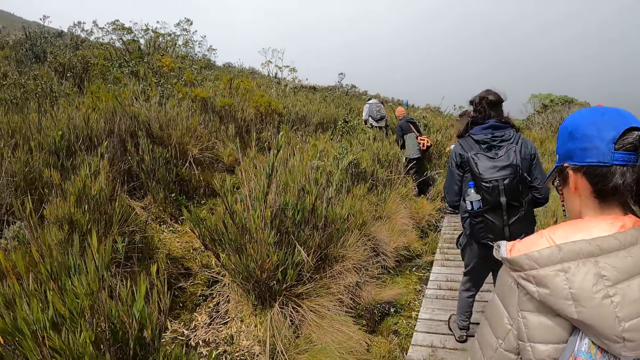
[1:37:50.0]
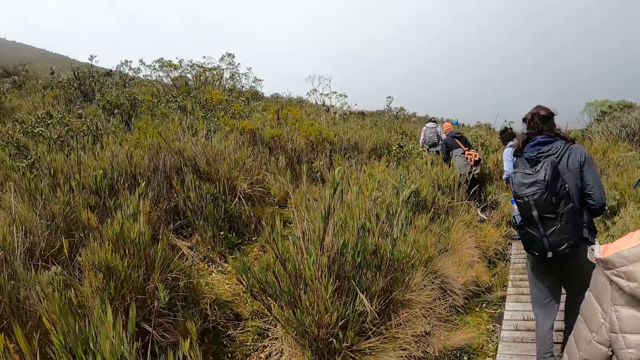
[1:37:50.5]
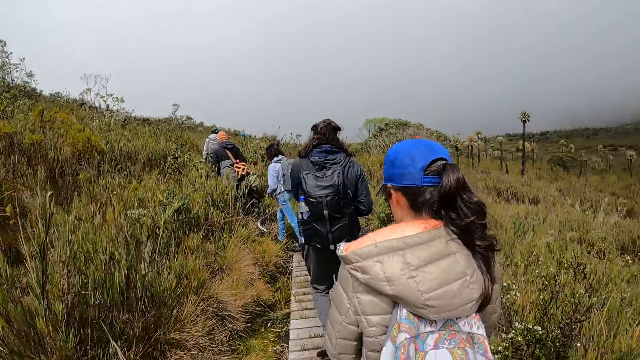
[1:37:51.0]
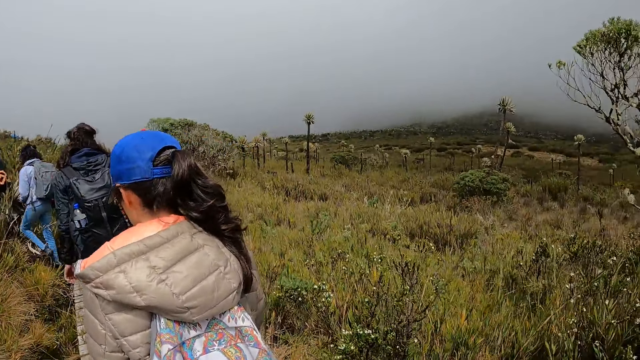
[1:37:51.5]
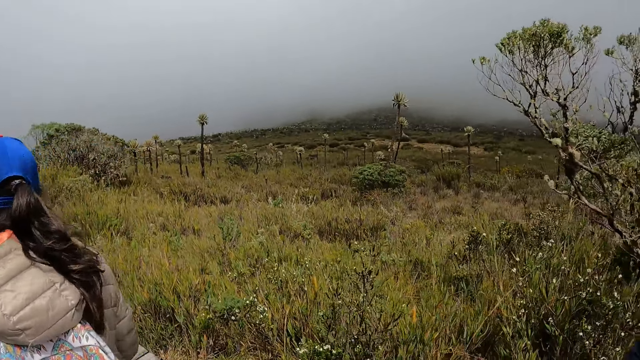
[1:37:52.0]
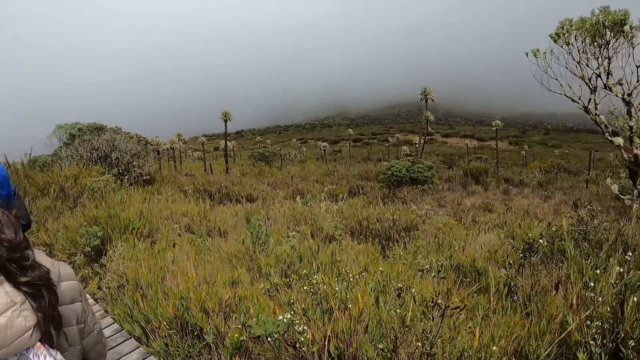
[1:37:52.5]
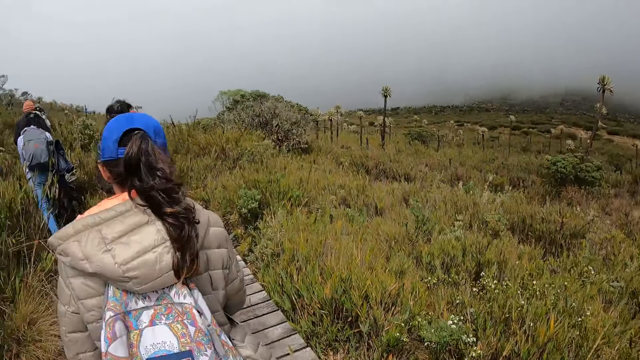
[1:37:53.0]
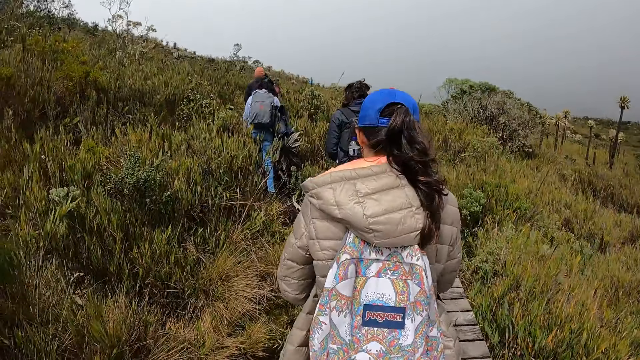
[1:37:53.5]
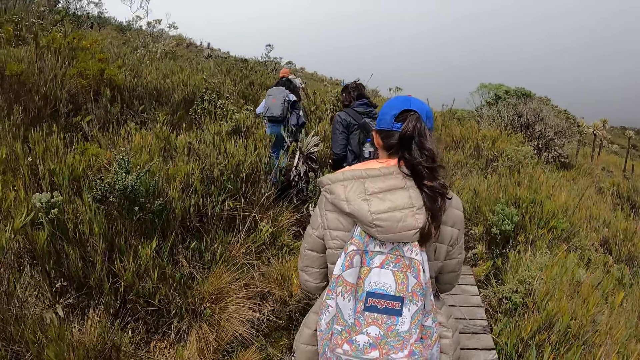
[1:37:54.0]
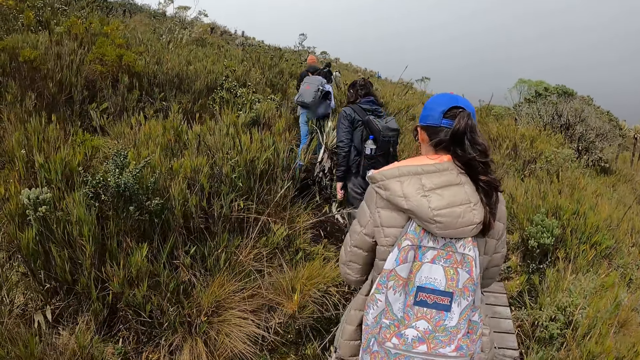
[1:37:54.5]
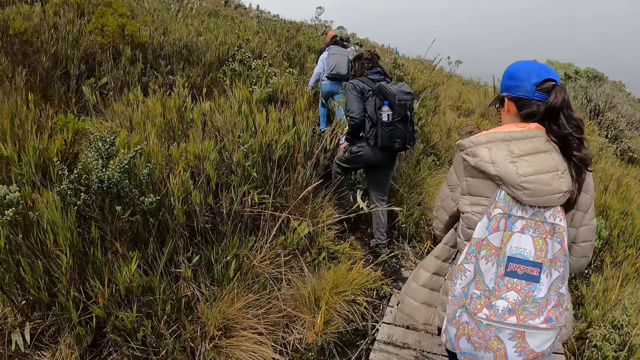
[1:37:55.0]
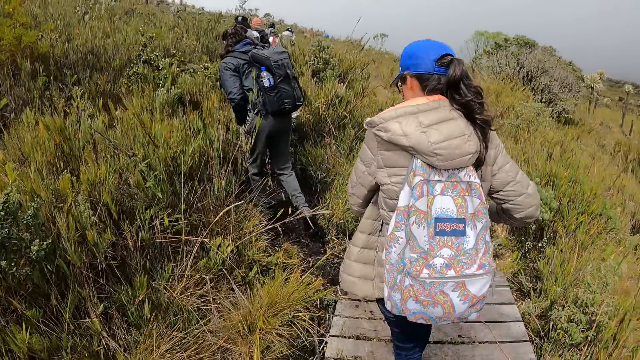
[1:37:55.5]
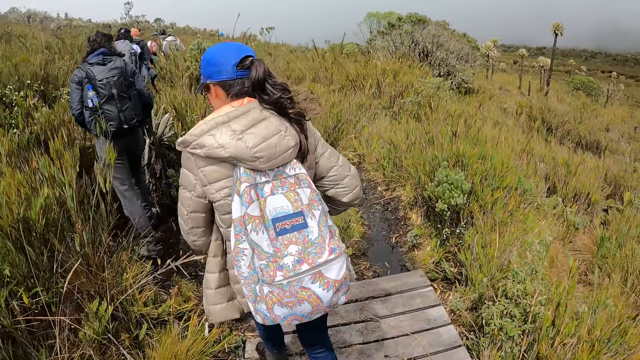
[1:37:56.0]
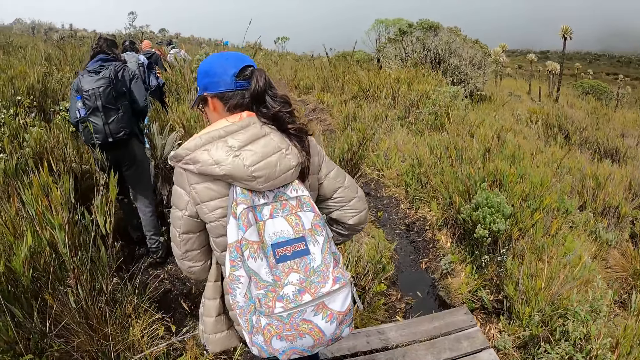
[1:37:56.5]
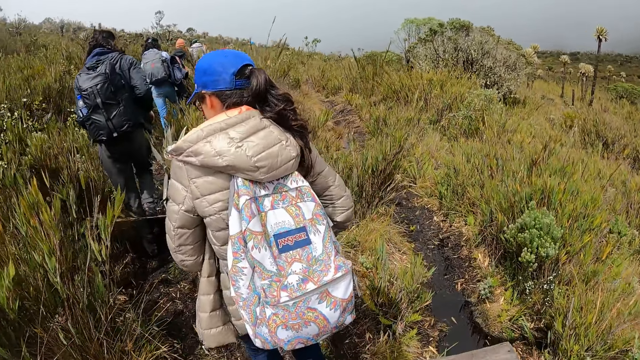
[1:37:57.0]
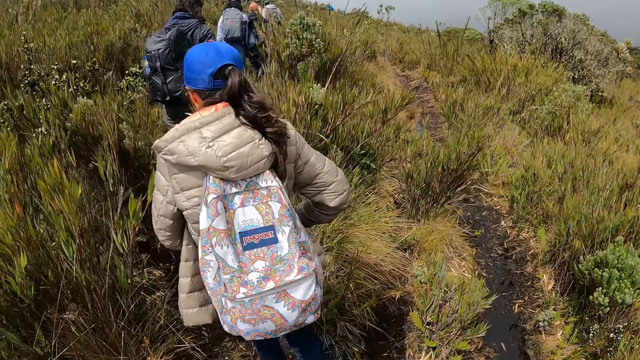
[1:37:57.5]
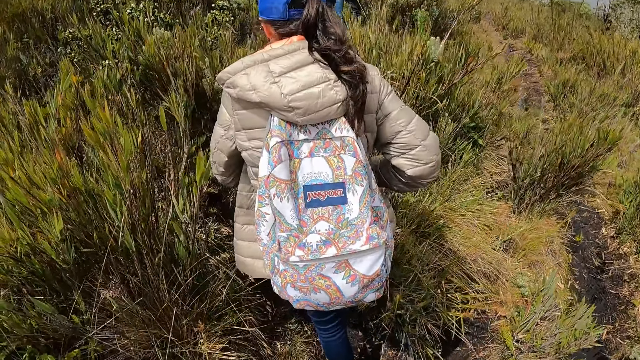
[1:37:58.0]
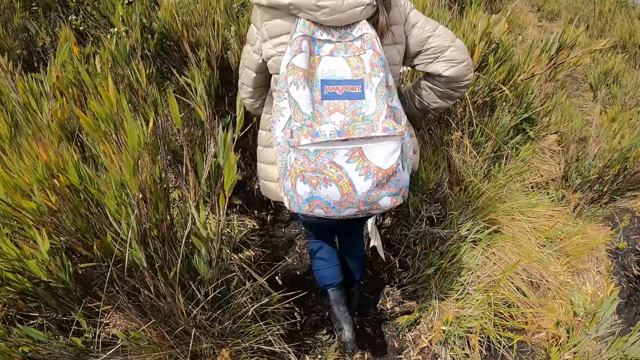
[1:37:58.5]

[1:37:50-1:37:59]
The camera wearer looks at the mountains. They walk around the bridge.

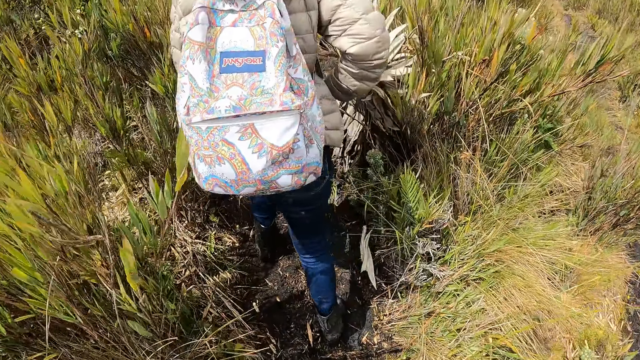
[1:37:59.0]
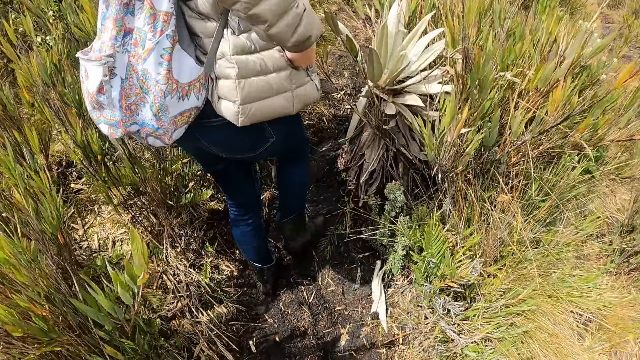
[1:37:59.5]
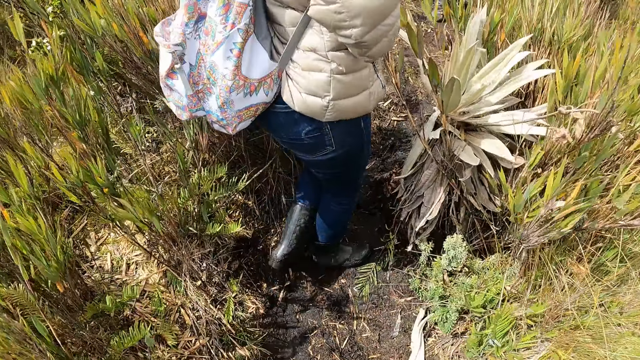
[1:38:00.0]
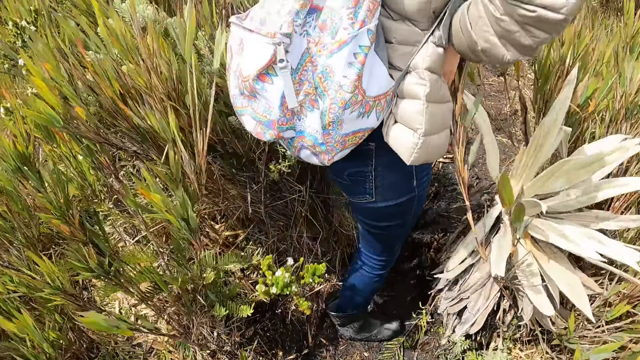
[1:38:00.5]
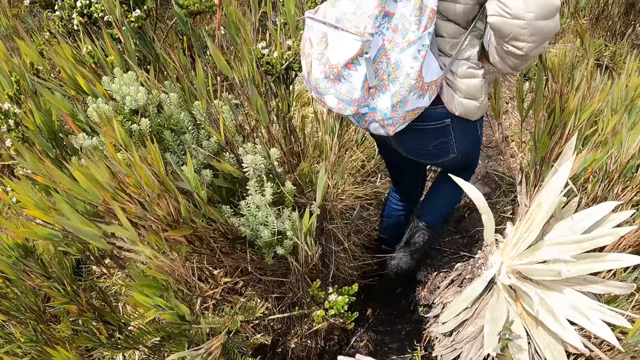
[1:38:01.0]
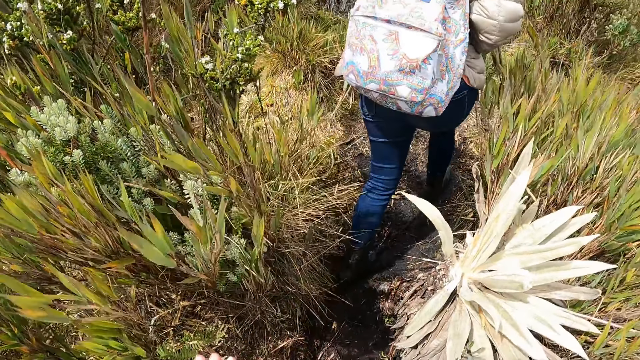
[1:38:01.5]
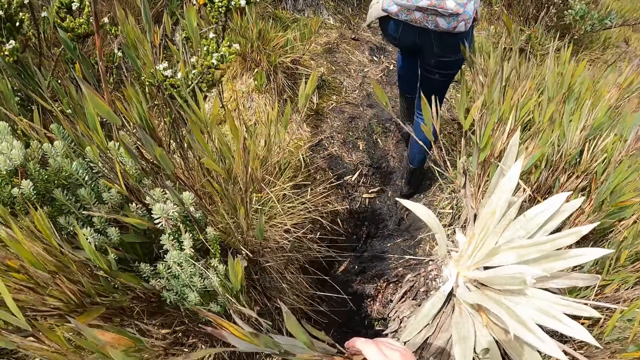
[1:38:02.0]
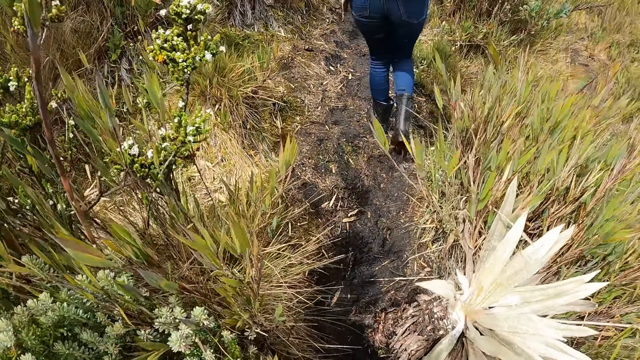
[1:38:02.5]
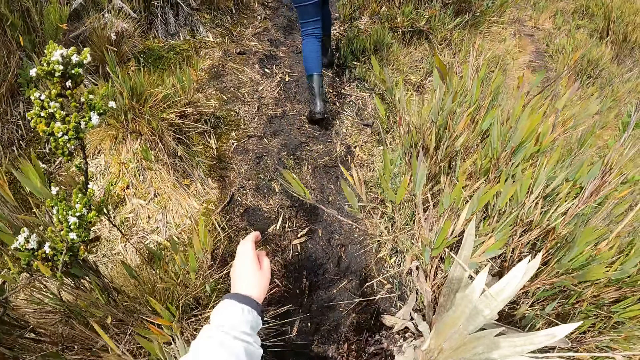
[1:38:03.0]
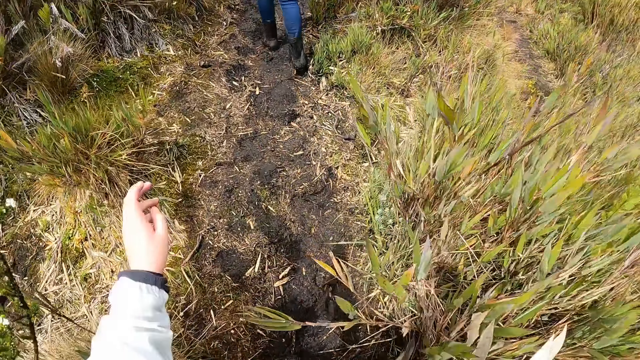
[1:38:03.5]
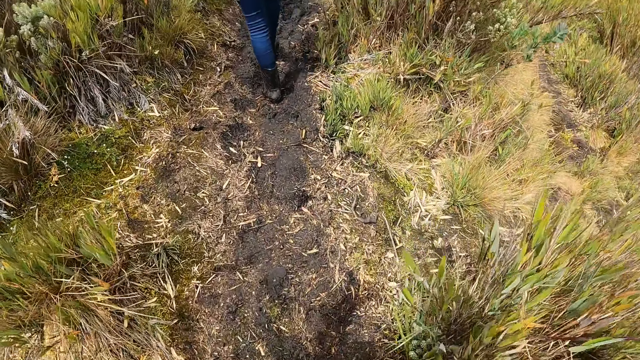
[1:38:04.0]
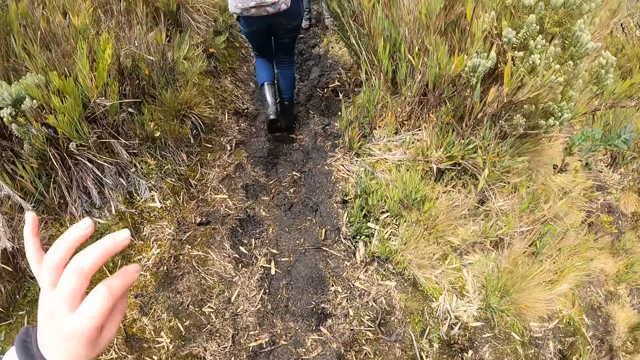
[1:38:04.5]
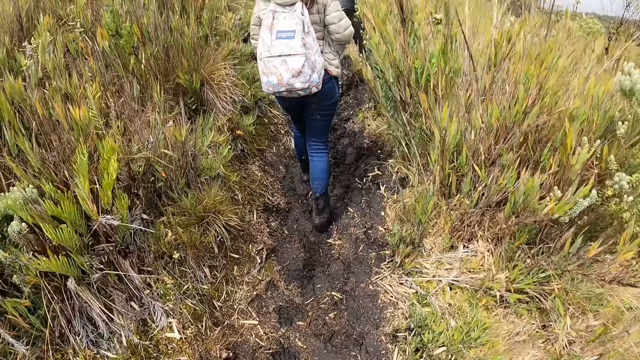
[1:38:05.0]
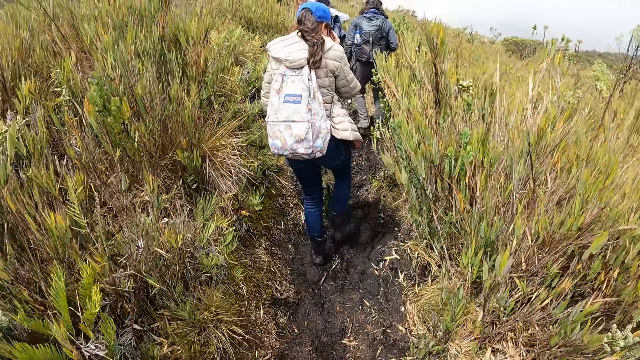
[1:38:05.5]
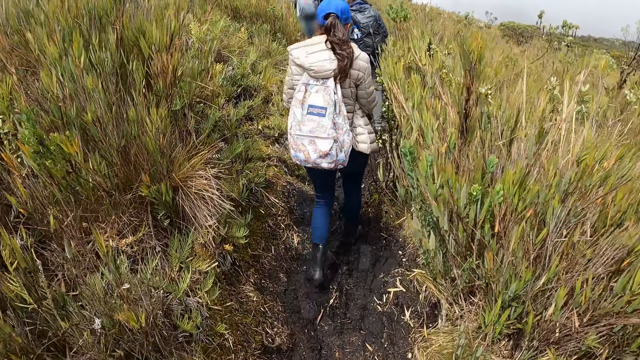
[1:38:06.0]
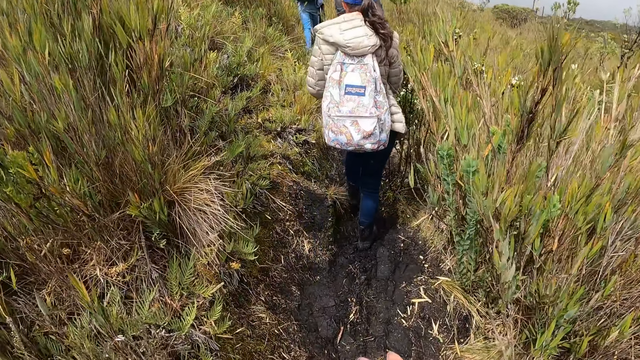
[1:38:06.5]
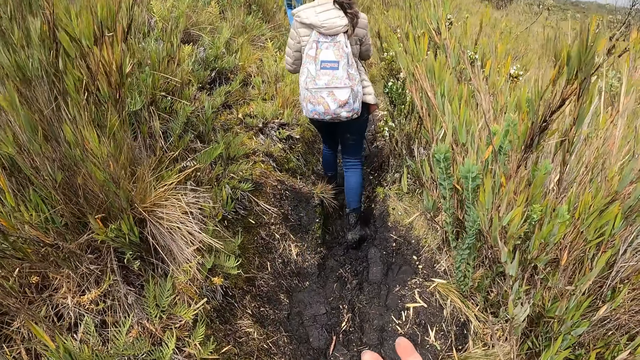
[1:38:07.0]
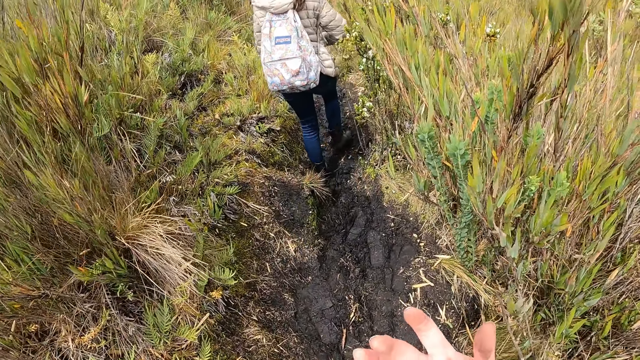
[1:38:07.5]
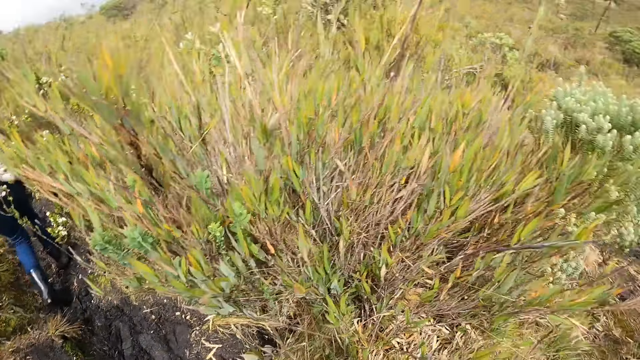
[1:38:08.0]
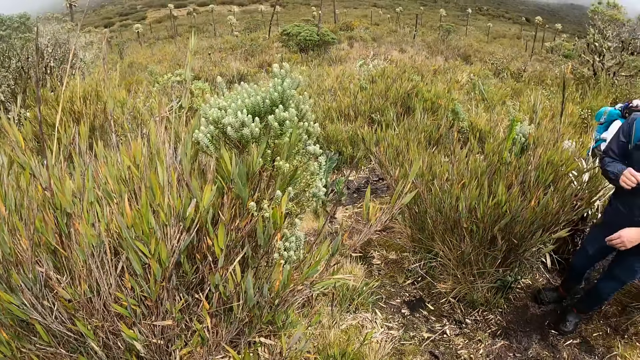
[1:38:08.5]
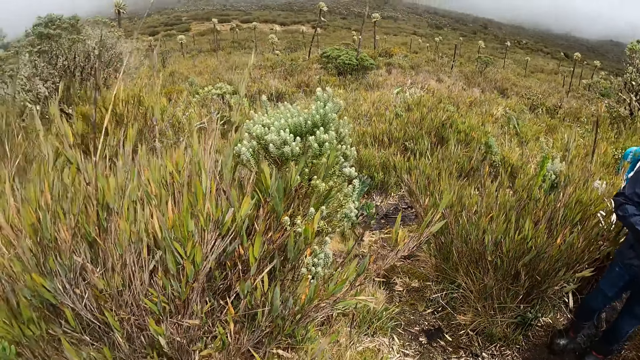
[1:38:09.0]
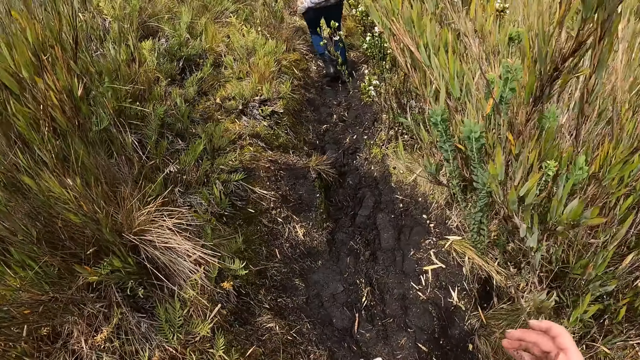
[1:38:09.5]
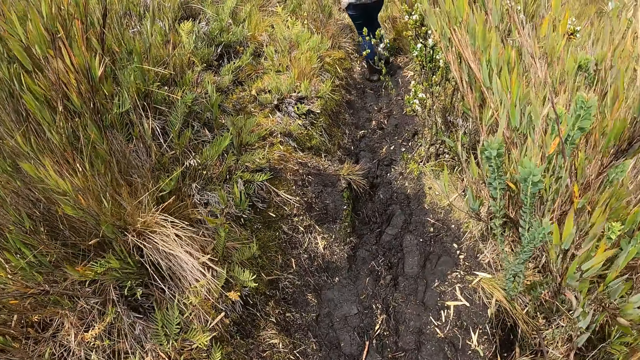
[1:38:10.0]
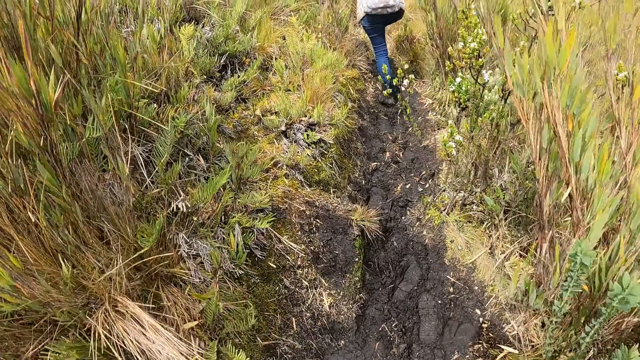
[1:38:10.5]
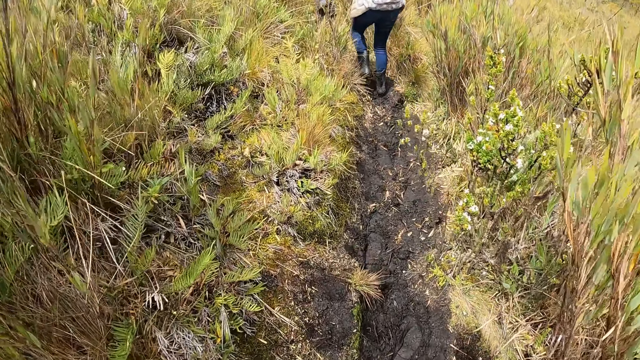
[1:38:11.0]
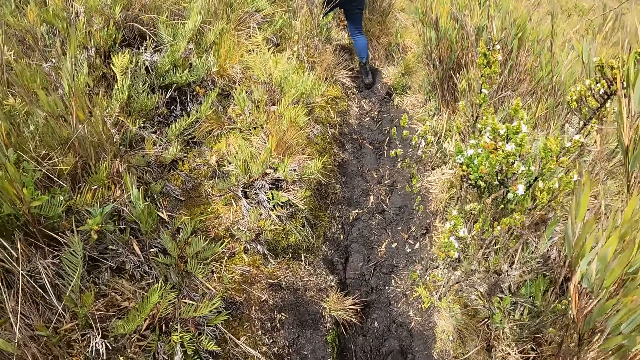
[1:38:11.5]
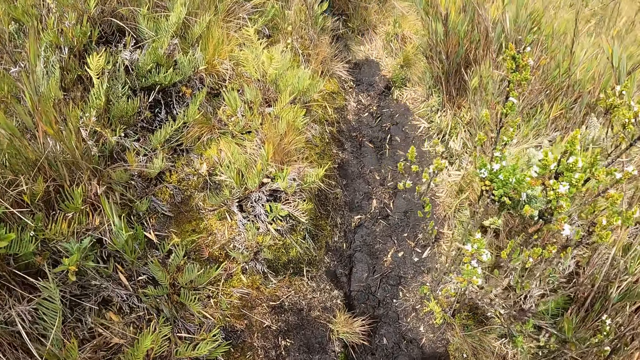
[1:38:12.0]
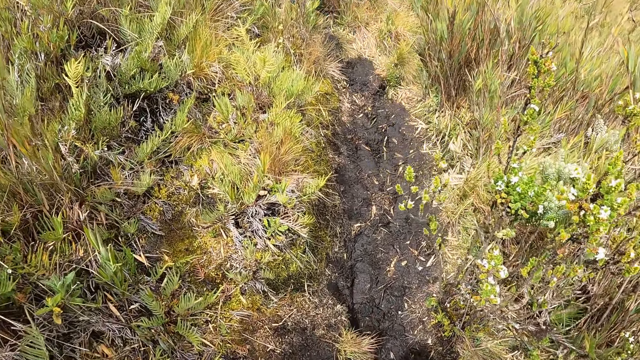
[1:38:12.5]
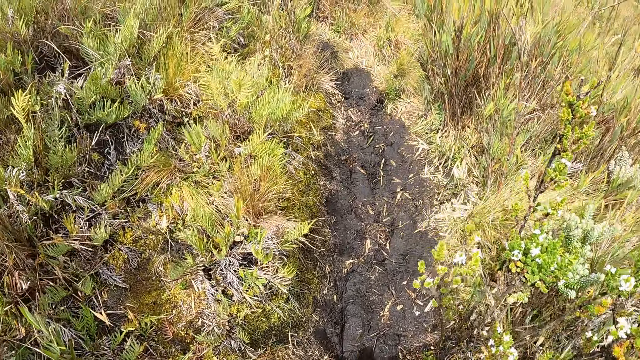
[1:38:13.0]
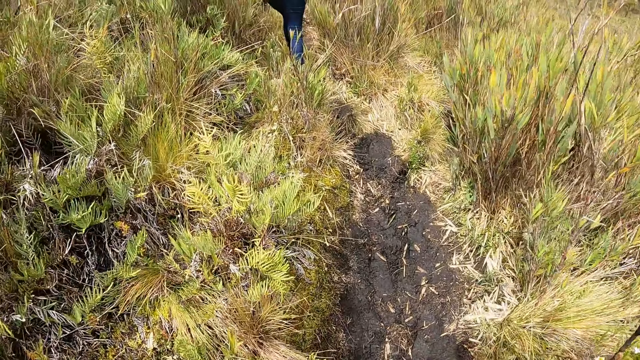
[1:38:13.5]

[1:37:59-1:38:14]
The camera wearer looks at the ground. They move the plant. They look around the forest. They walk around the forest with the team.
